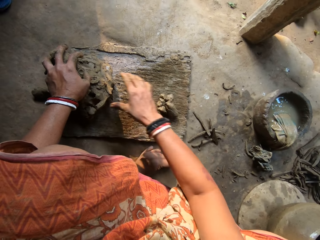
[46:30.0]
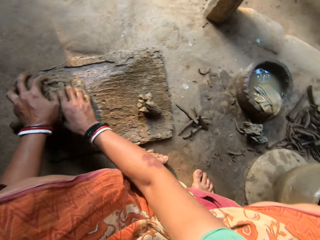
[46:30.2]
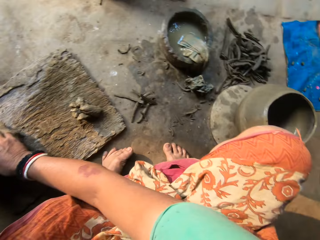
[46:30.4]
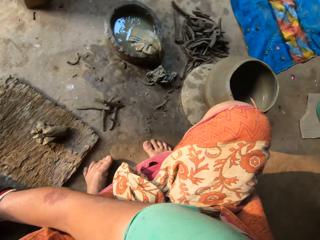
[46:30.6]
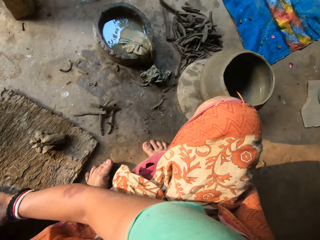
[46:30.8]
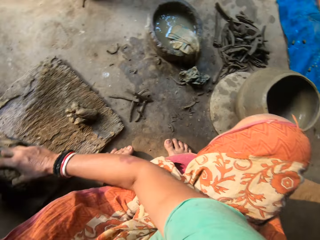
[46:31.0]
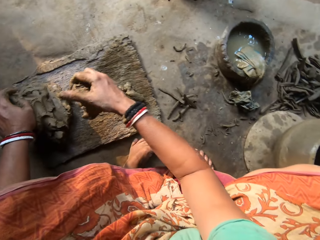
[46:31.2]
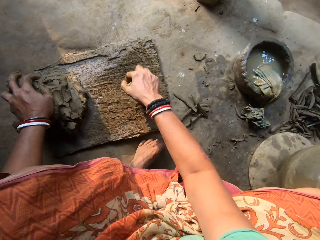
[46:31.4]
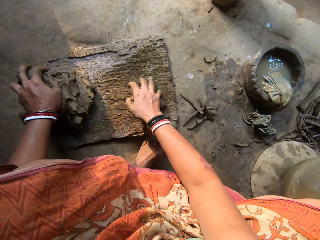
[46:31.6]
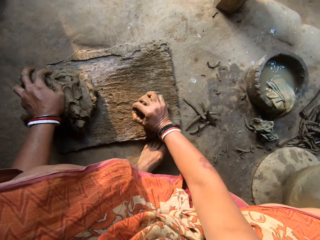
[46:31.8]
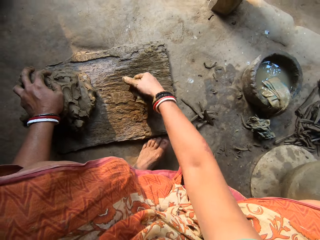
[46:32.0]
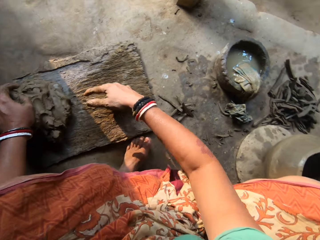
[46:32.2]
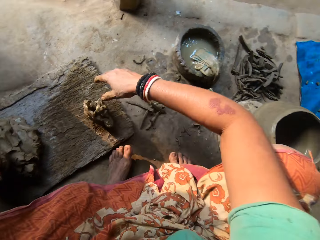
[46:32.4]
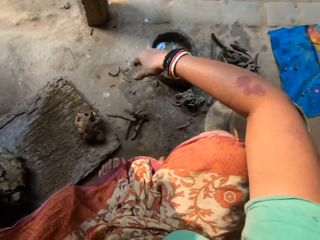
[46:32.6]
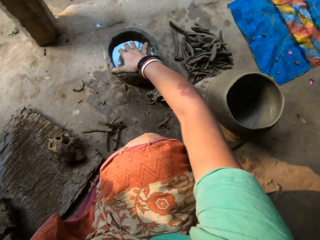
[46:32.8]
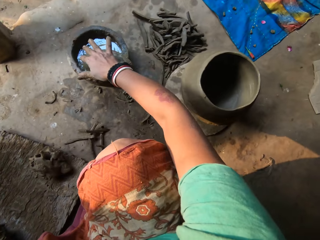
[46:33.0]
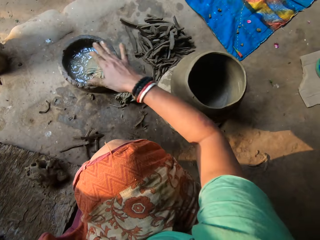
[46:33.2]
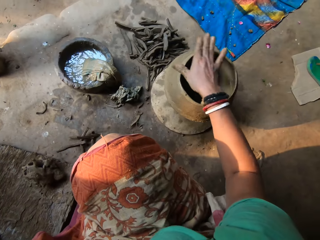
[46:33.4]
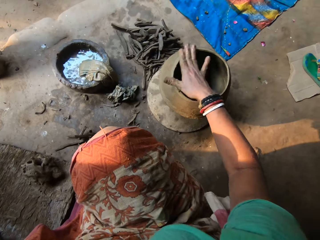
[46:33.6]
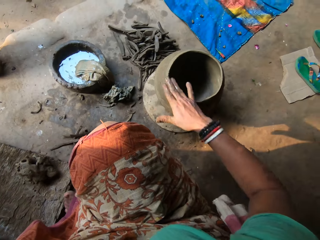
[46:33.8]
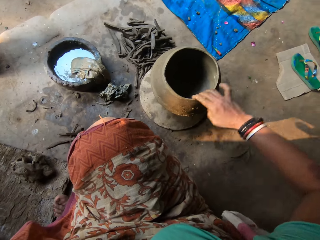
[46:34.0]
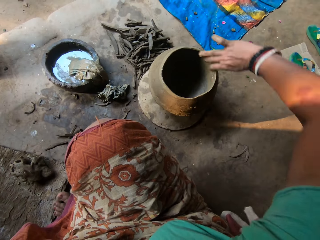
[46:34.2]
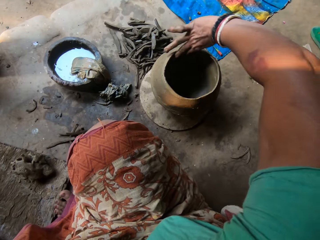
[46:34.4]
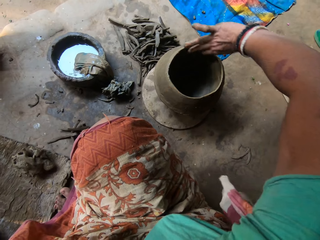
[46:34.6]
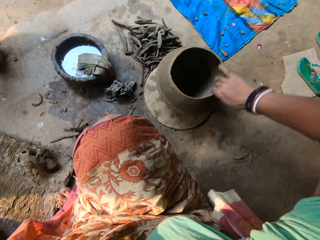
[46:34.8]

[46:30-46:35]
The camera wearer cuts a piece of clay from the heap of clay with her right hand. She mixes clays on the board. She places her right hand in the bowl of water. She applies the water in the clay pot. She smoothens the pot with her right hand.

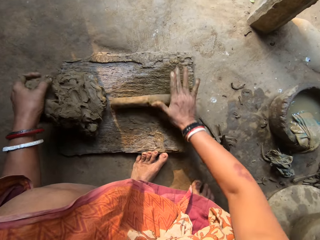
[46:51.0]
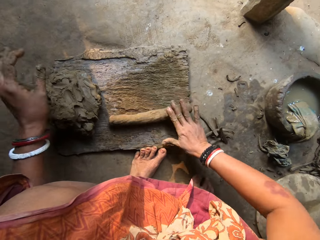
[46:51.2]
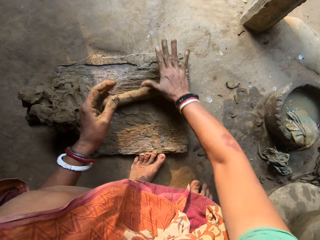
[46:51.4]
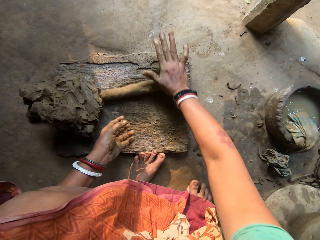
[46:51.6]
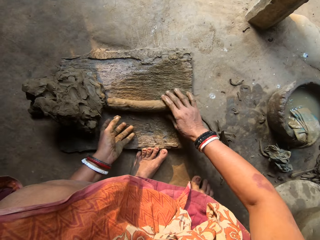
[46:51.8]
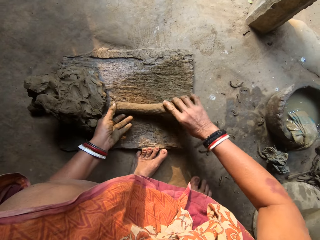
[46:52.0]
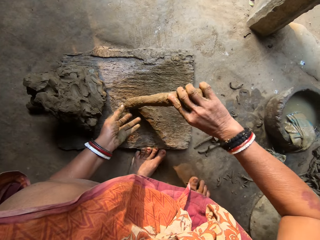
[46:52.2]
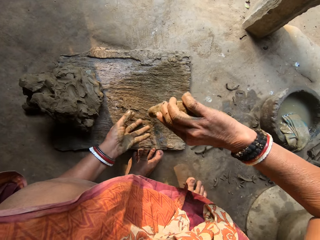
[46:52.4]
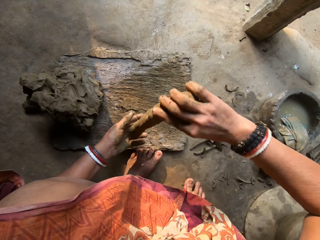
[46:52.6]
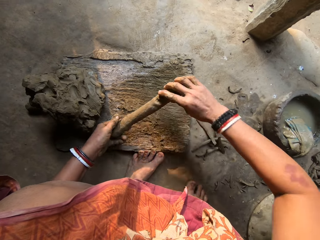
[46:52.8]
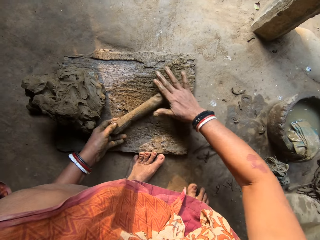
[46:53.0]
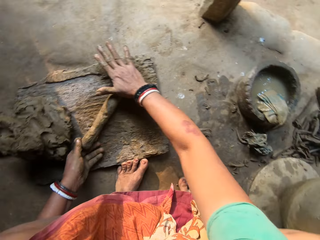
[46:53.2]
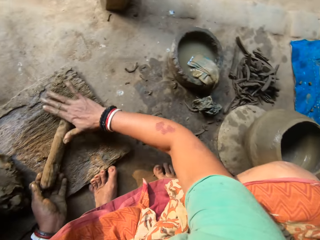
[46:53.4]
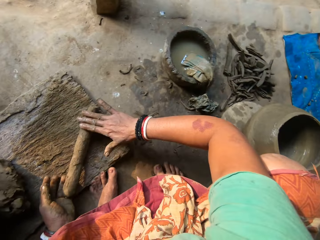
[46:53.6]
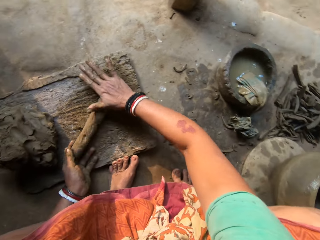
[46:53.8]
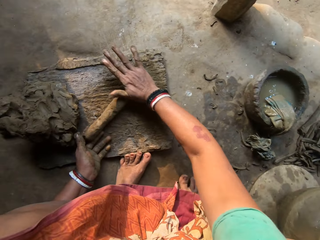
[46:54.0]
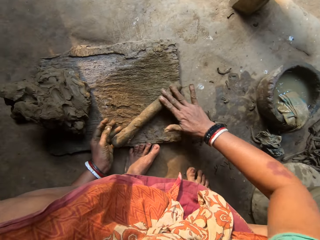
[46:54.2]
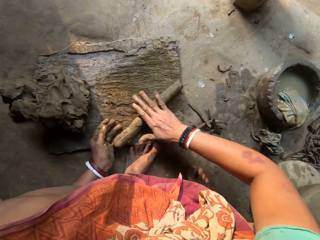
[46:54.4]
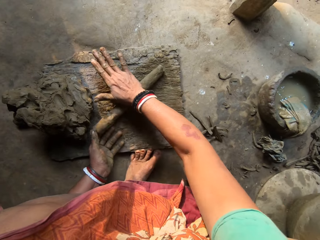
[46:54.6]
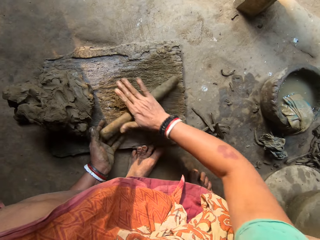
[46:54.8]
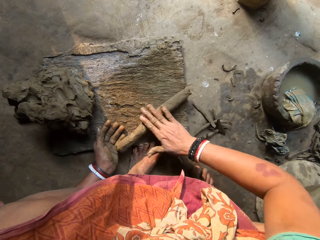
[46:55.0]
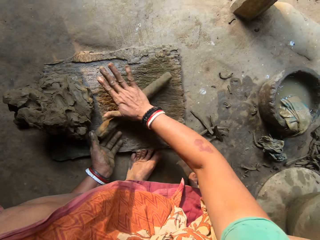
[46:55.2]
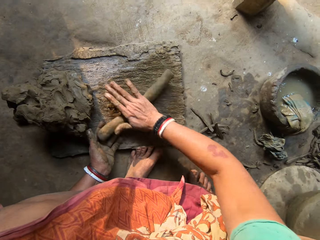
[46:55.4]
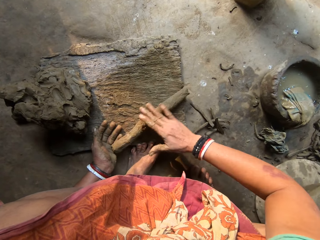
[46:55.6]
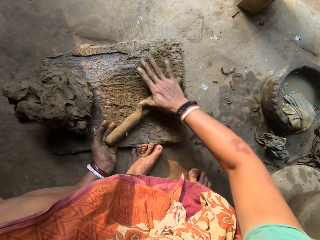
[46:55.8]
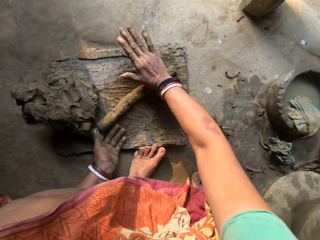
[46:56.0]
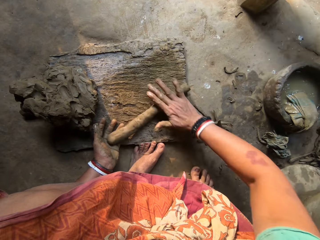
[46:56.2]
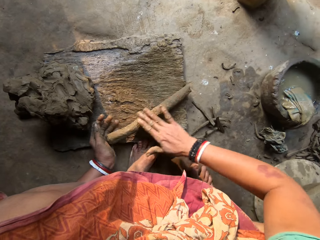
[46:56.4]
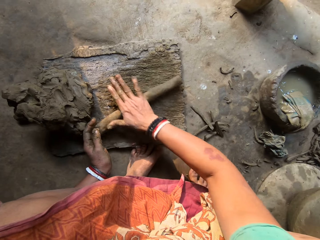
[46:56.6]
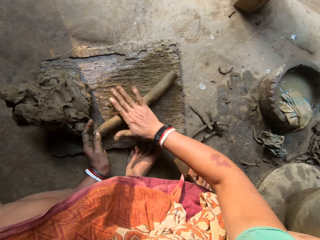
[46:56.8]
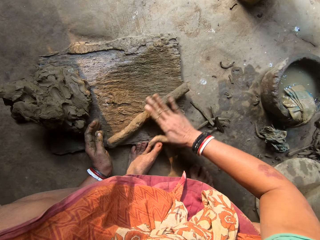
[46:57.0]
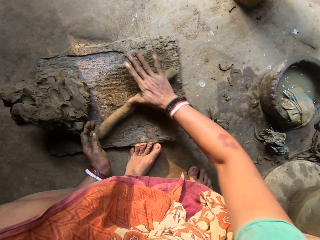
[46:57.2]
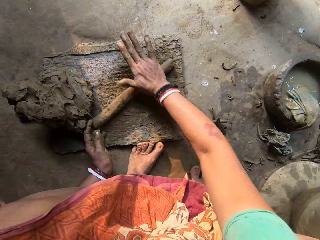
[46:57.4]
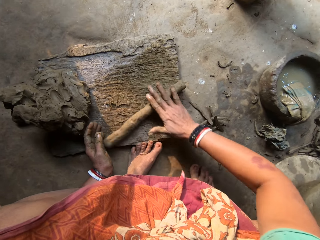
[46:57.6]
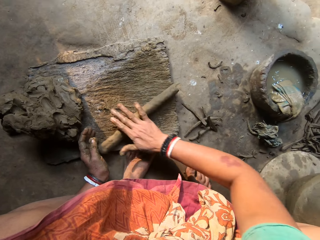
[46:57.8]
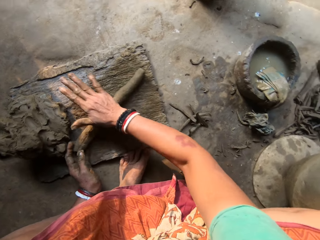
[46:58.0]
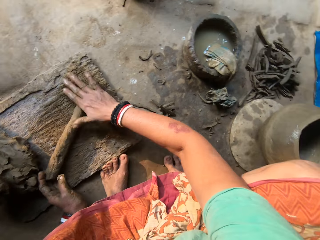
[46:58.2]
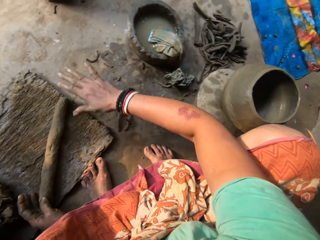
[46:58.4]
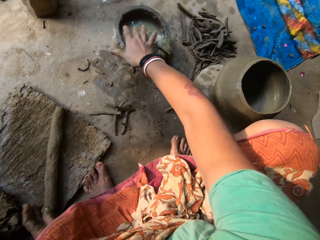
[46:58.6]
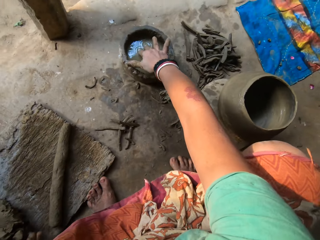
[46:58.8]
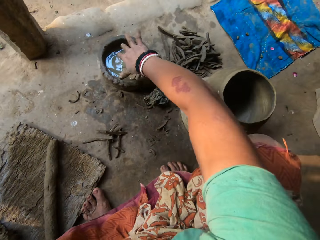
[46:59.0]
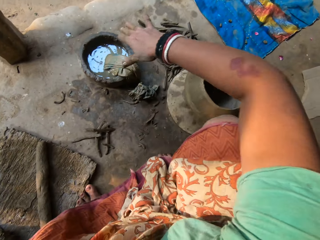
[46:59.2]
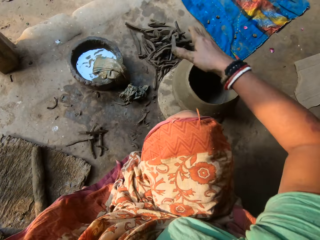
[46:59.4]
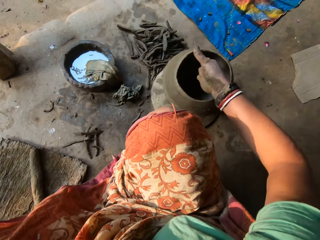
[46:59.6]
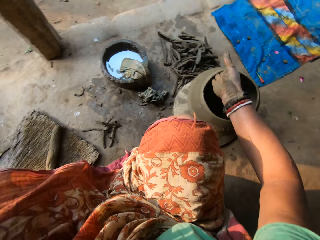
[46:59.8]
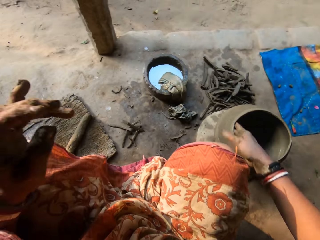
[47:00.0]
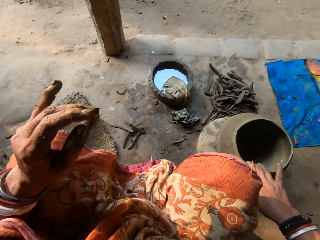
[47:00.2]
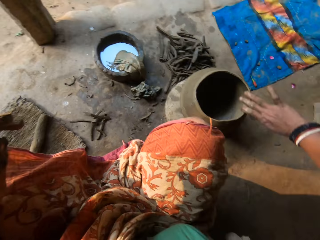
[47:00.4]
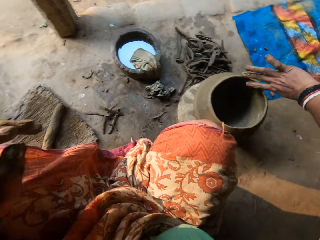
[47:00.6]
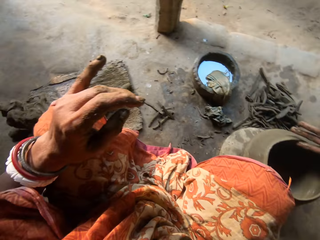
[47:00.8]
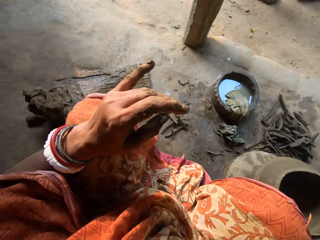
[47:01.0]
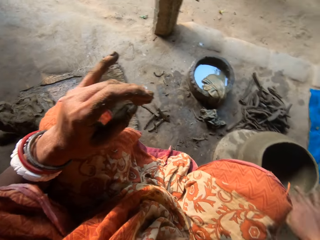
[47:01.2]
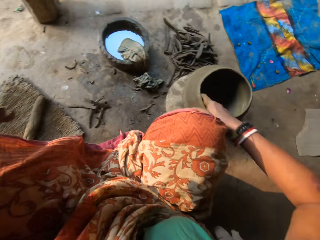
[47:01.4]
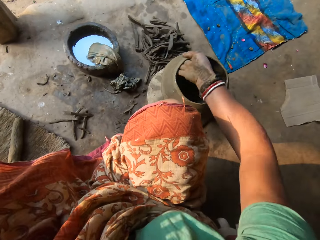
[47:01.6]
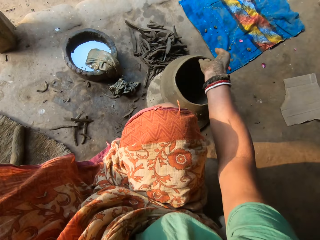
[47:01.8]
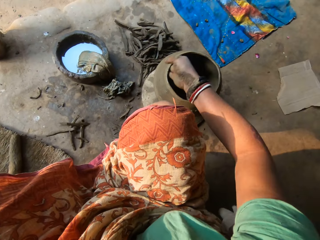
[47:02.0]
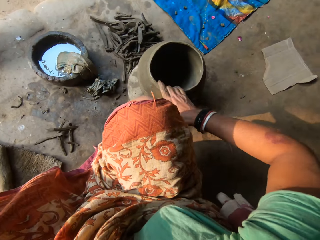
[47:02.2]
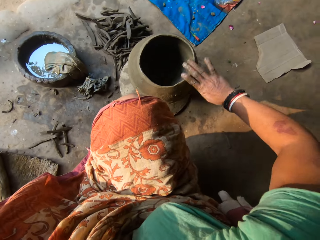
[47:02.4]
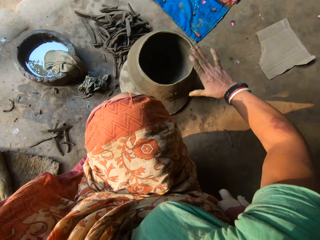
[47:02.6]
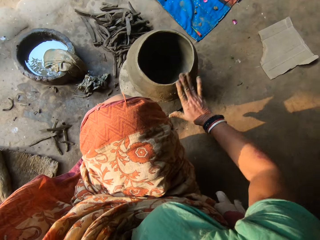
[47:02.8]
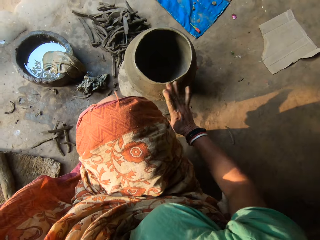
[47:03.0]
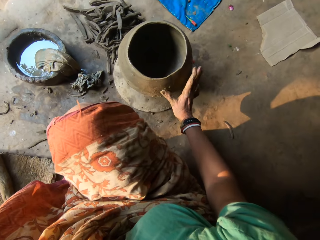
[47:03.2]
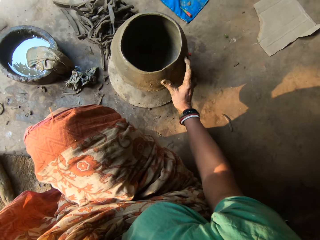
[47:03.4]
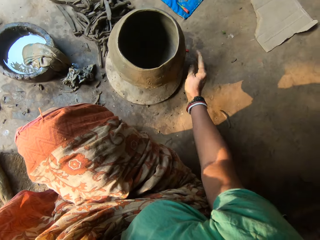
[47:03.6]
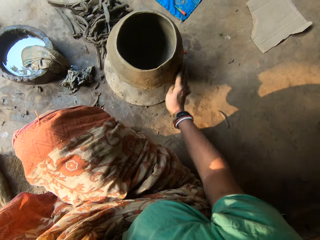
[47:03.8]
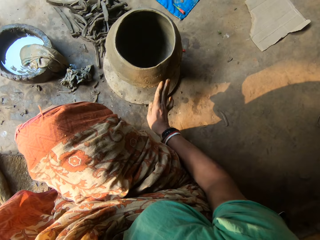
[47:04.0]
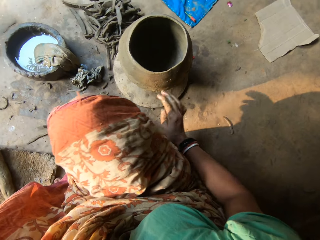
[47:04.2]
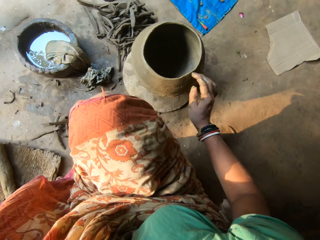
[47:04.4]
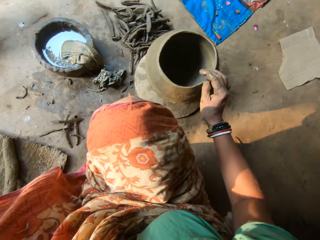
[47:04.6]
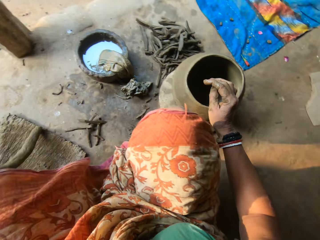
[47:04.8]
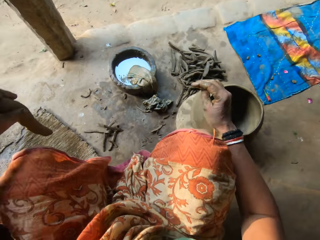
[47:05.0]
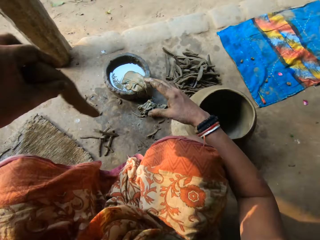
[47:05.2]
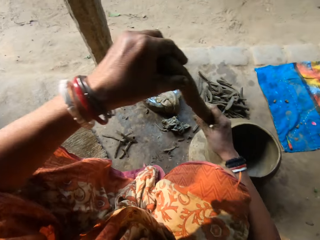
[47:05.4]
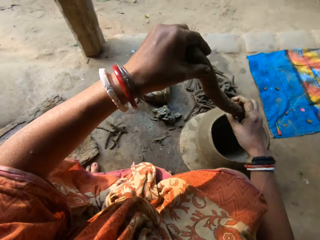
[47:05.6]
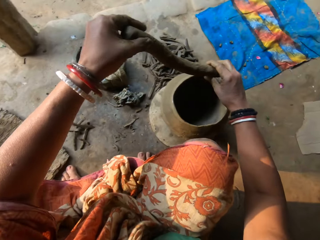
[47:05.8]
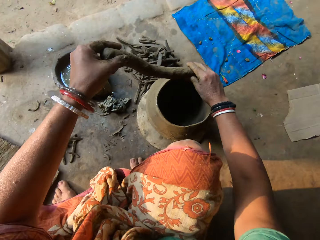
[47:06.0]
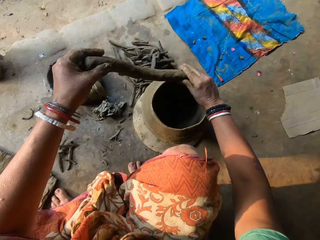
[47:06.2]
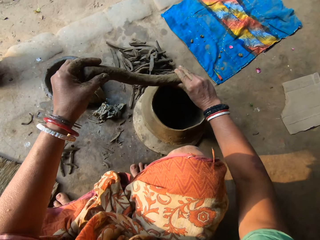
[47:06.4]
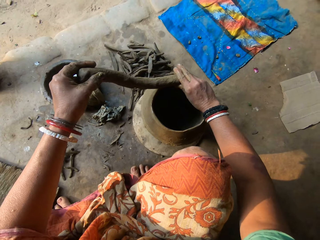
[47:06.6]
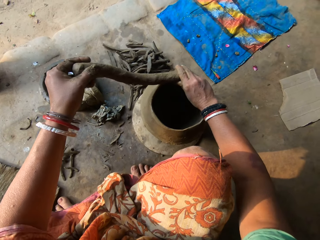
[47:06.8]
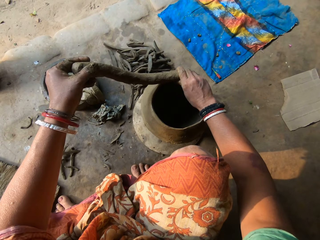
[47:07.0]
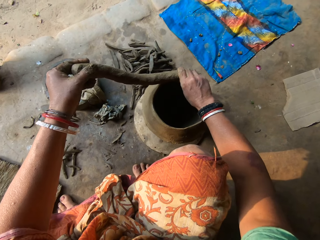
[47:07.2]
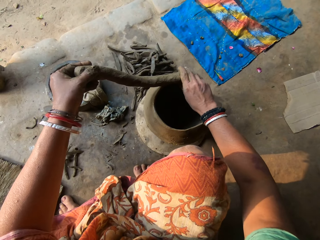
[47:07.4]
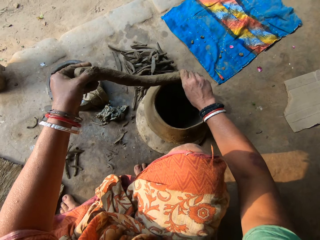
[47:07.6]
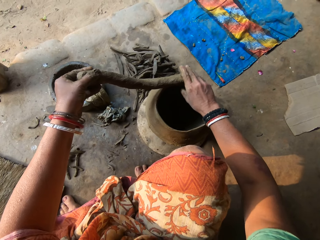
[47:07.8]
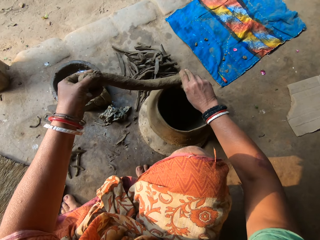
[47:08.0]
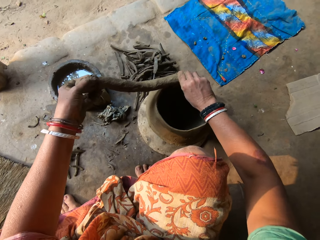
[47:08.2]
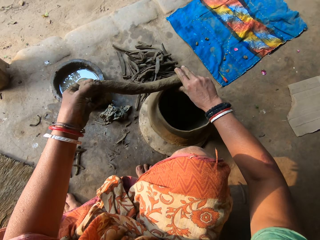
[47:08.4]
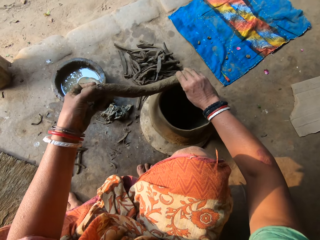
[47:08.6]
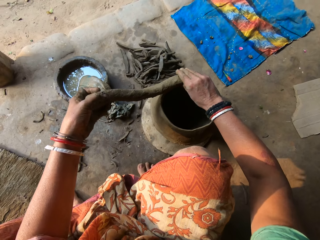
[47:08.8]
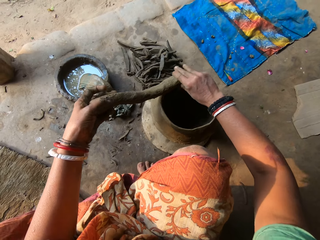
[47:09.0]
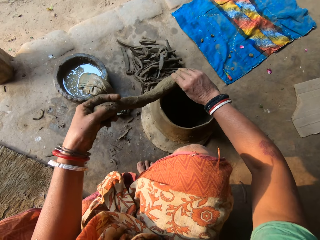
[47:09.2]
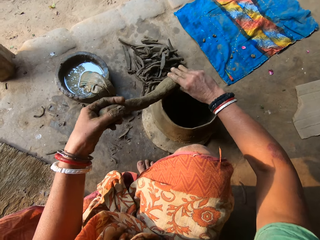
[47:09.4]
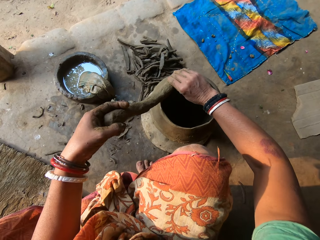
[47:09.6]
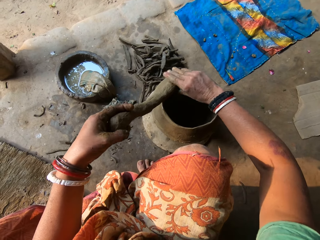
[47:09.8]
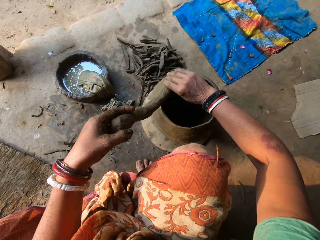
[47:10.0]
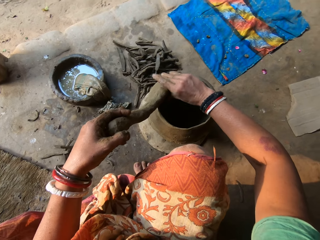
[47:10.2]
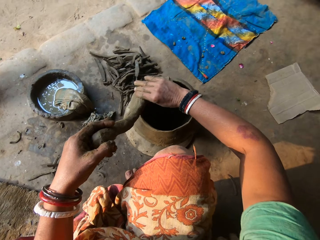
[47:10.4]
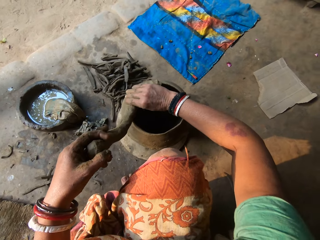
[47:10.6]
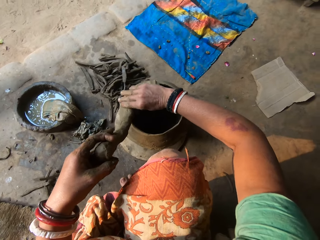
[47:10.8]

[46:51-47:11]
The camera wearer lifts the clay, places the clay on the board and rolls the clay. She places her right hand in the bowl of water. She applies the water in the clay pot. She smoothens the pot with her right hand. She picks the clay and holds the clay with both hands. She places the rolled piece of clay on the pot with both hands. She sticks the clay on the pot.
